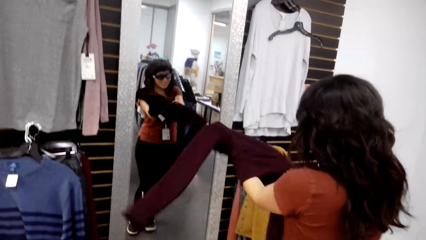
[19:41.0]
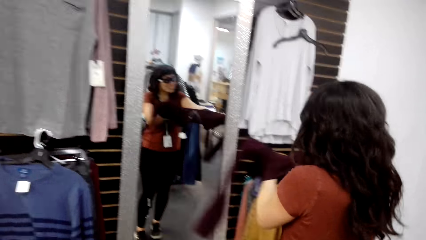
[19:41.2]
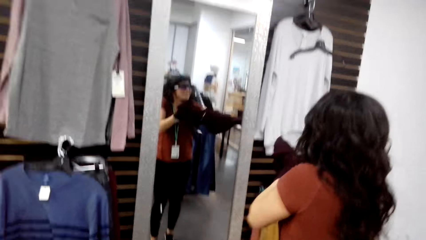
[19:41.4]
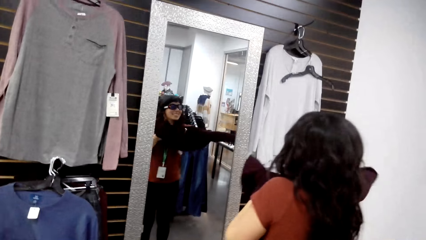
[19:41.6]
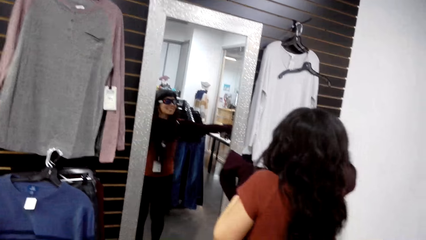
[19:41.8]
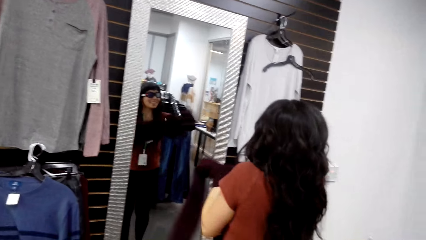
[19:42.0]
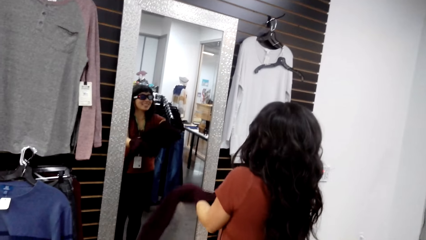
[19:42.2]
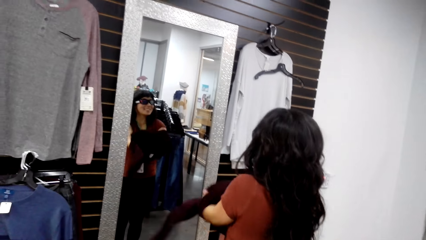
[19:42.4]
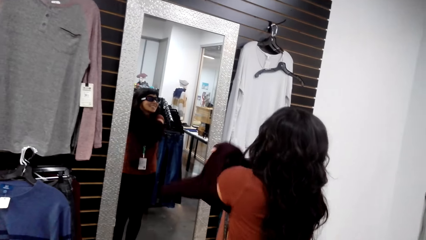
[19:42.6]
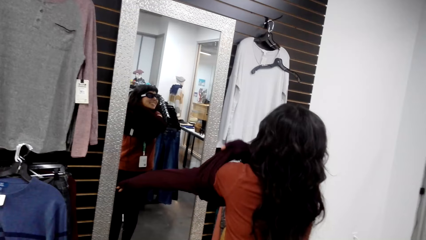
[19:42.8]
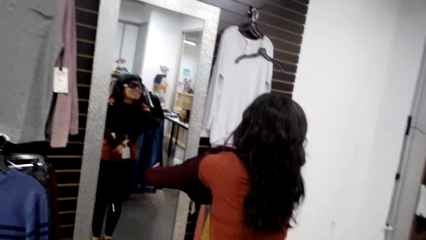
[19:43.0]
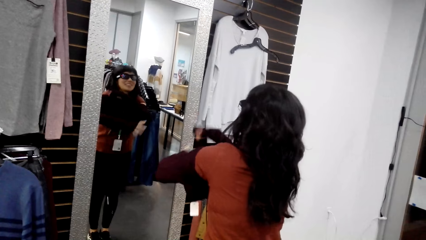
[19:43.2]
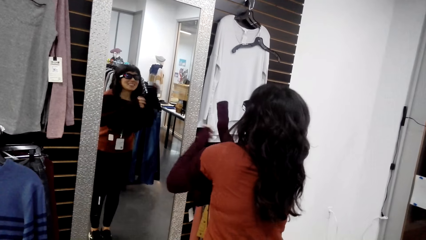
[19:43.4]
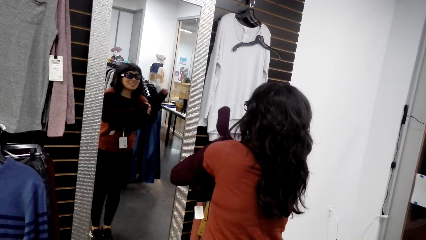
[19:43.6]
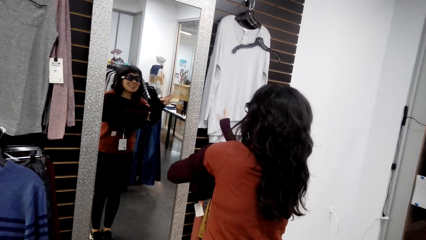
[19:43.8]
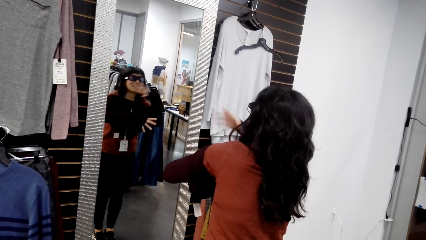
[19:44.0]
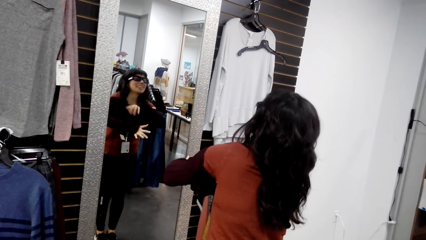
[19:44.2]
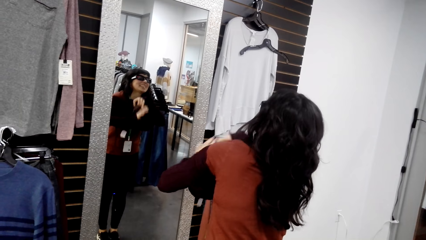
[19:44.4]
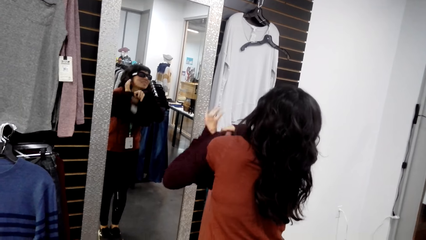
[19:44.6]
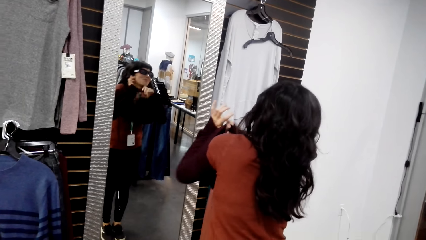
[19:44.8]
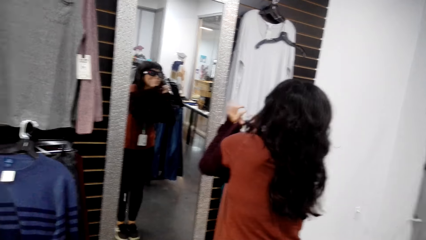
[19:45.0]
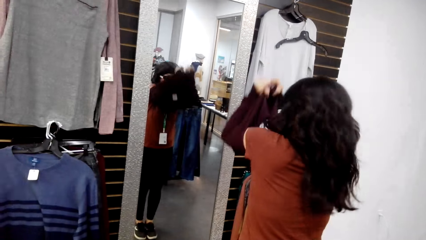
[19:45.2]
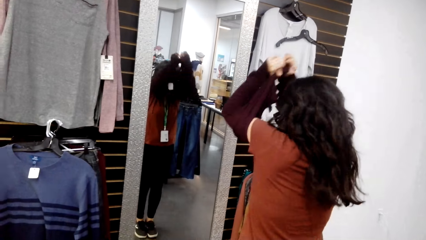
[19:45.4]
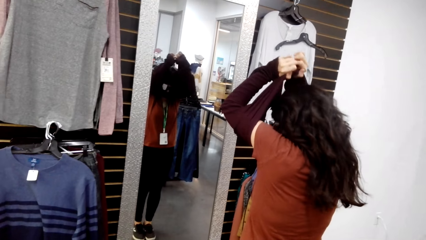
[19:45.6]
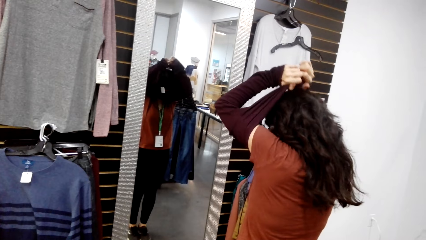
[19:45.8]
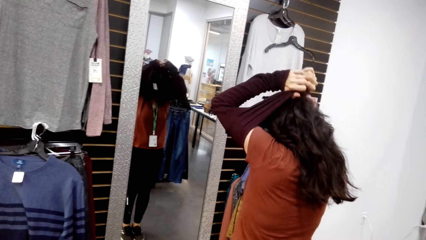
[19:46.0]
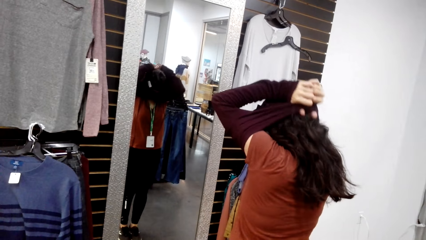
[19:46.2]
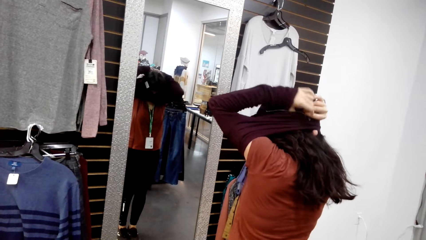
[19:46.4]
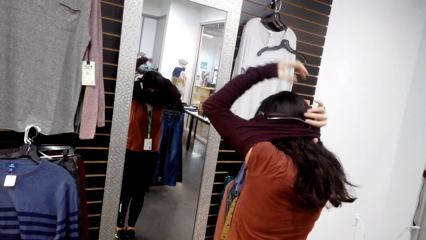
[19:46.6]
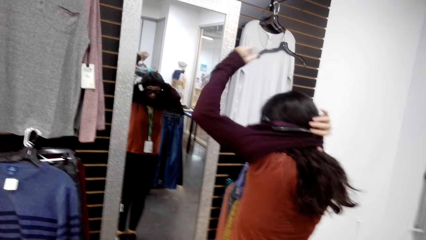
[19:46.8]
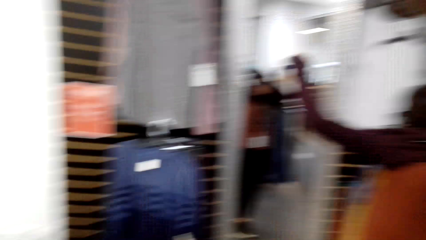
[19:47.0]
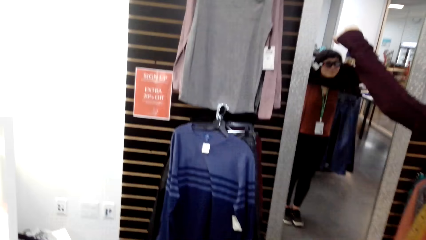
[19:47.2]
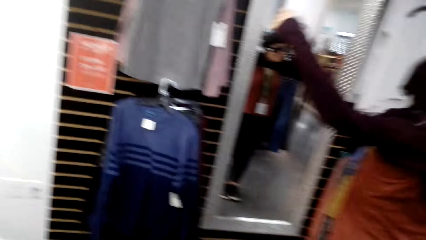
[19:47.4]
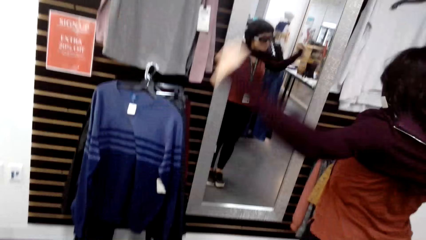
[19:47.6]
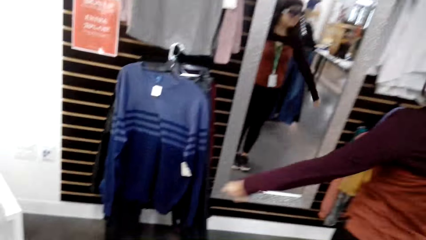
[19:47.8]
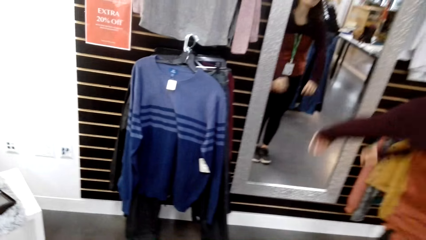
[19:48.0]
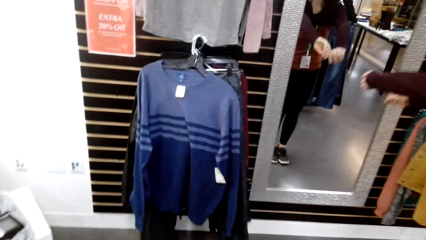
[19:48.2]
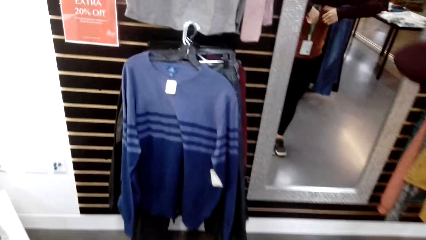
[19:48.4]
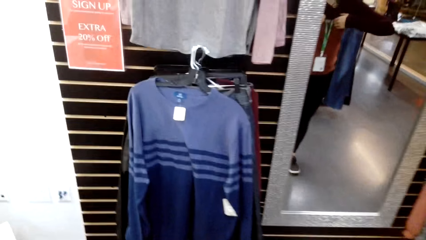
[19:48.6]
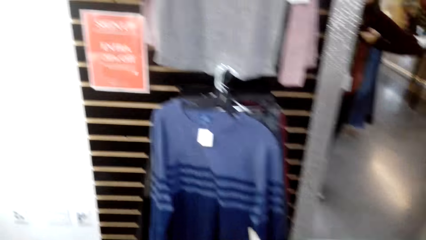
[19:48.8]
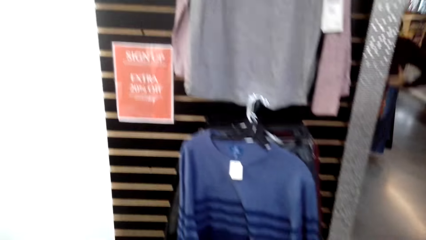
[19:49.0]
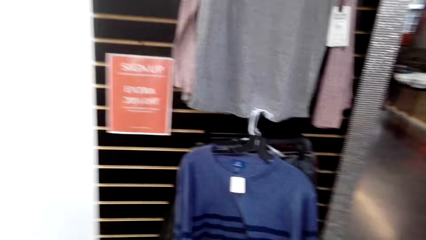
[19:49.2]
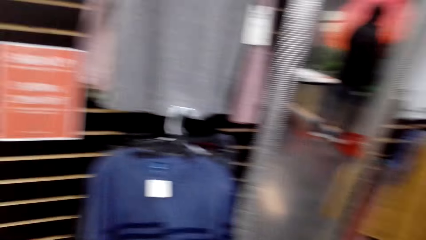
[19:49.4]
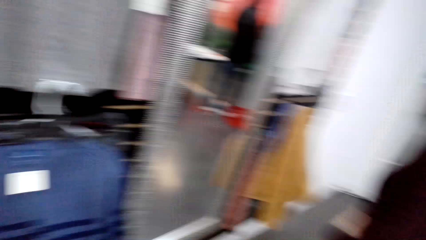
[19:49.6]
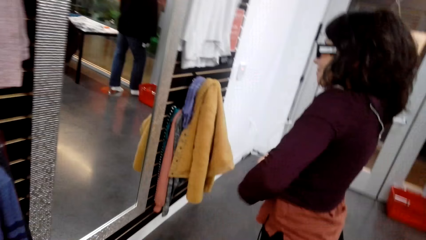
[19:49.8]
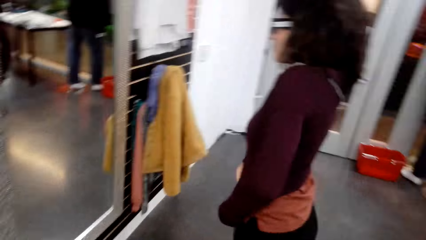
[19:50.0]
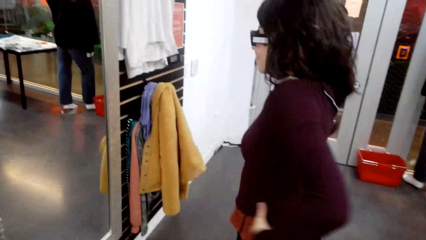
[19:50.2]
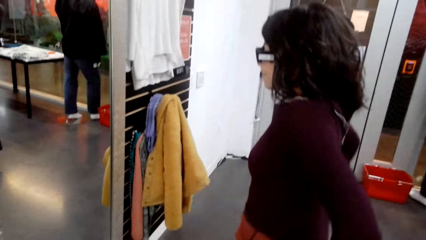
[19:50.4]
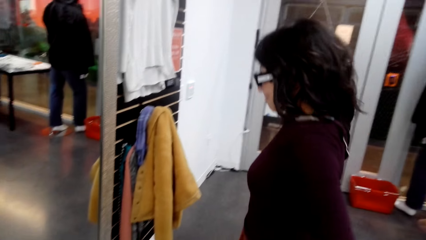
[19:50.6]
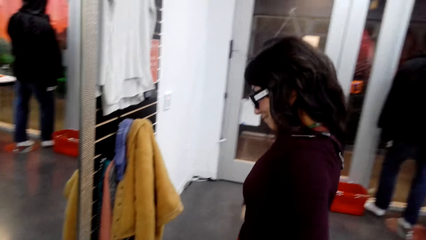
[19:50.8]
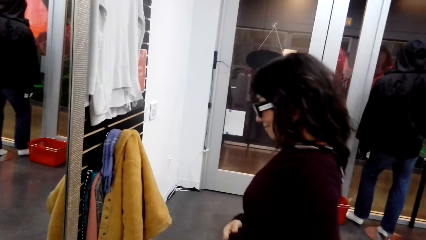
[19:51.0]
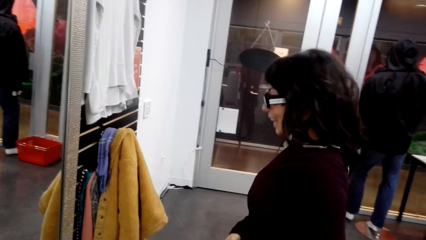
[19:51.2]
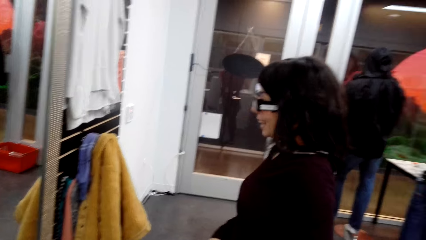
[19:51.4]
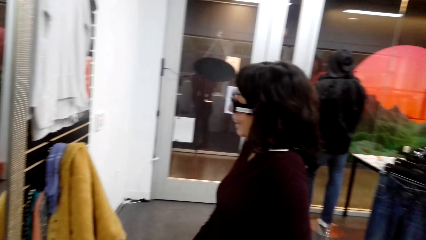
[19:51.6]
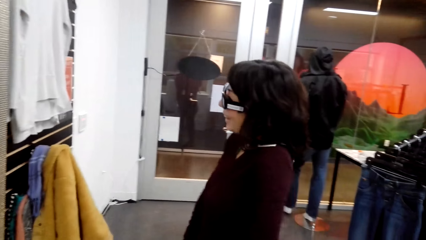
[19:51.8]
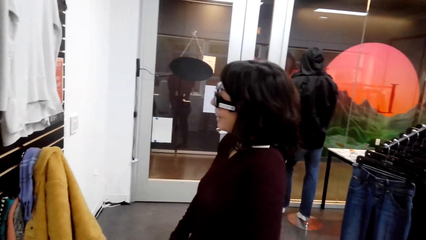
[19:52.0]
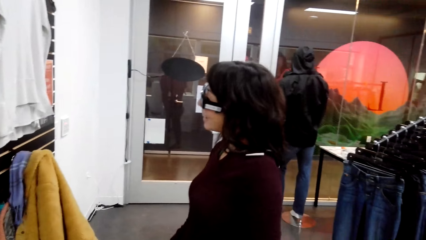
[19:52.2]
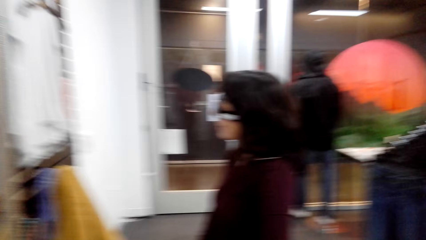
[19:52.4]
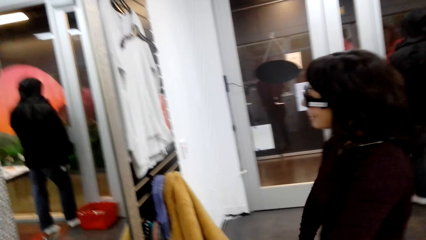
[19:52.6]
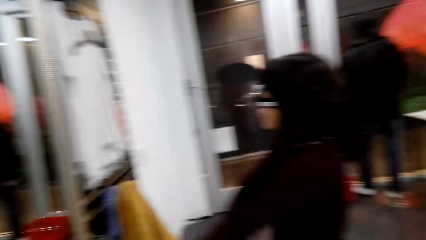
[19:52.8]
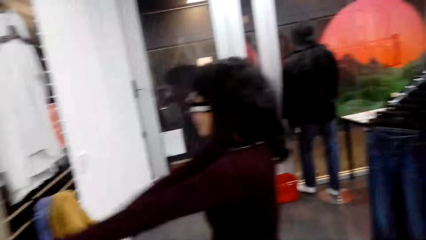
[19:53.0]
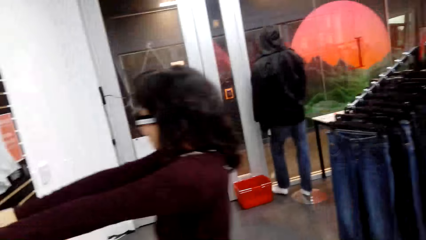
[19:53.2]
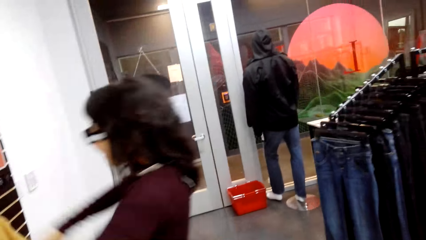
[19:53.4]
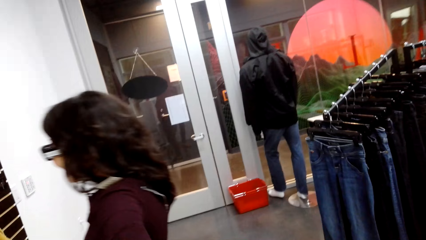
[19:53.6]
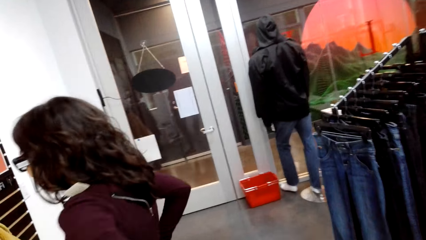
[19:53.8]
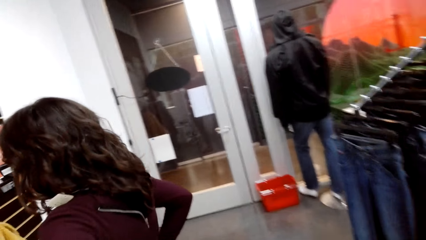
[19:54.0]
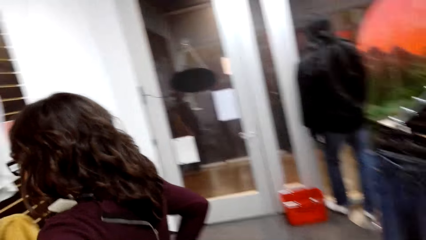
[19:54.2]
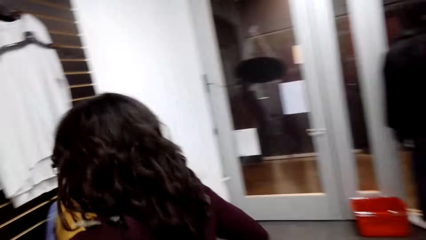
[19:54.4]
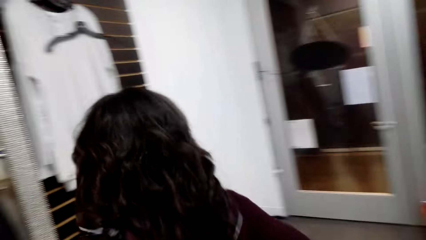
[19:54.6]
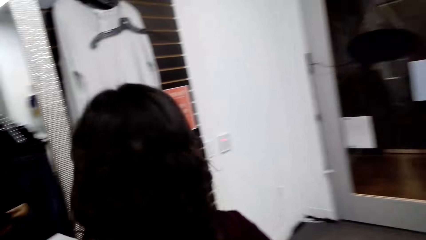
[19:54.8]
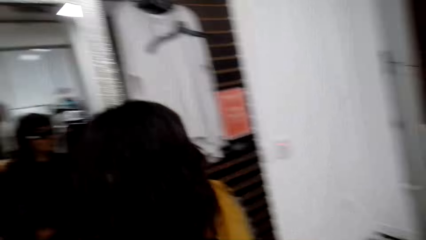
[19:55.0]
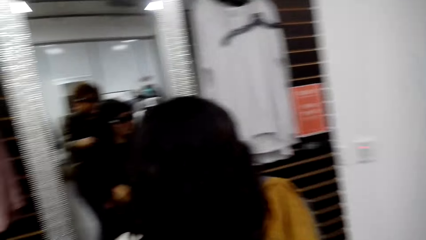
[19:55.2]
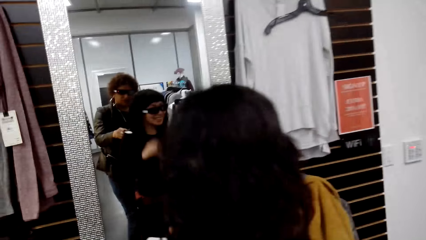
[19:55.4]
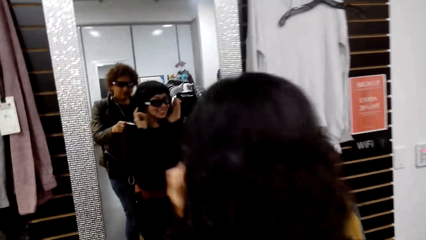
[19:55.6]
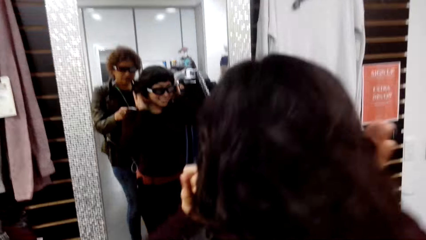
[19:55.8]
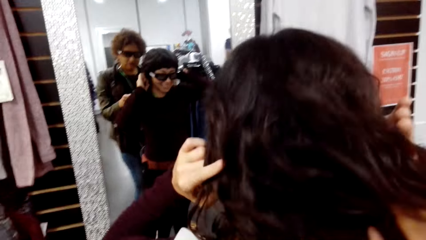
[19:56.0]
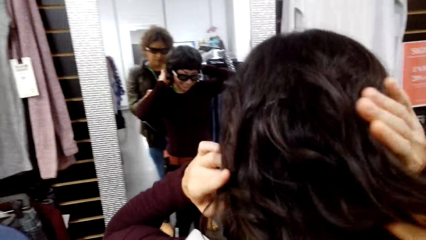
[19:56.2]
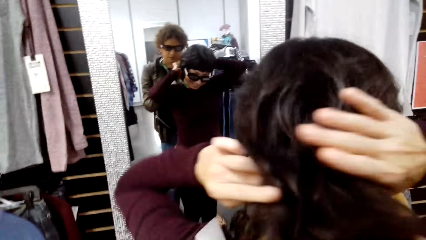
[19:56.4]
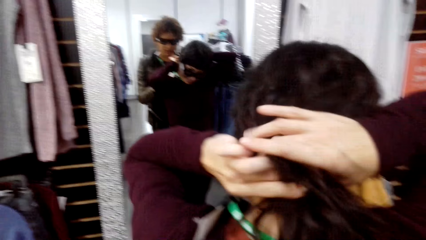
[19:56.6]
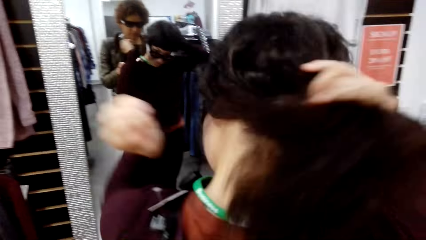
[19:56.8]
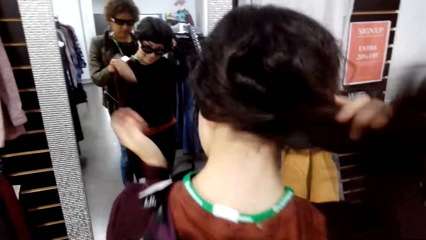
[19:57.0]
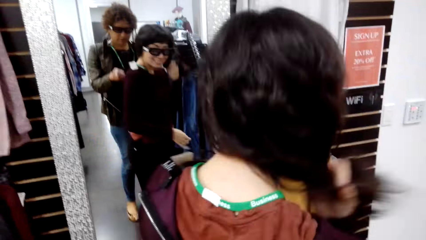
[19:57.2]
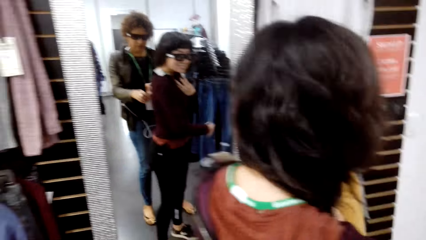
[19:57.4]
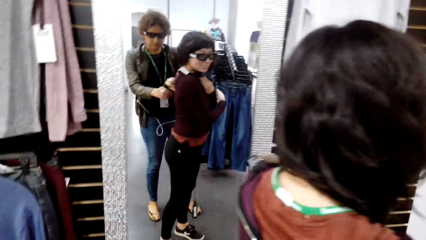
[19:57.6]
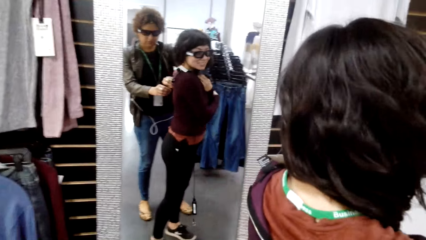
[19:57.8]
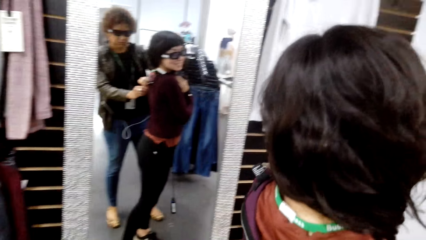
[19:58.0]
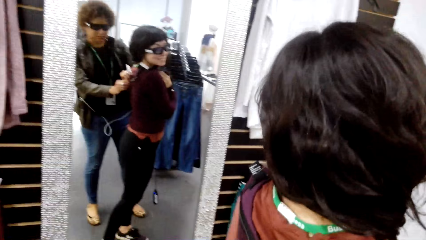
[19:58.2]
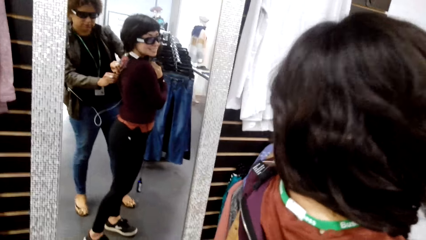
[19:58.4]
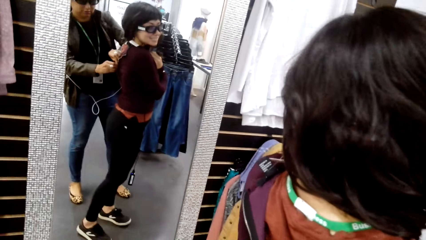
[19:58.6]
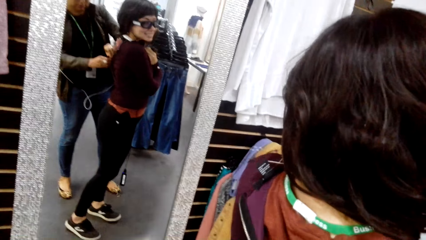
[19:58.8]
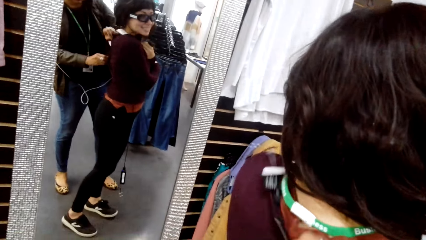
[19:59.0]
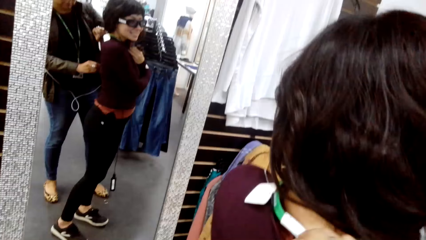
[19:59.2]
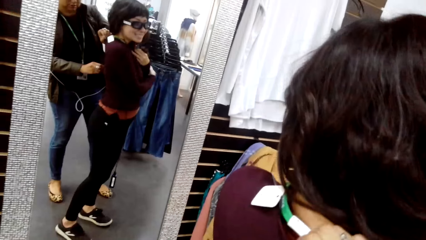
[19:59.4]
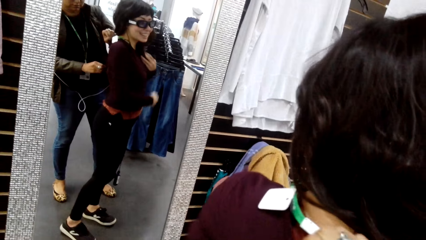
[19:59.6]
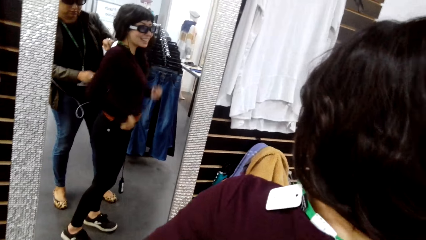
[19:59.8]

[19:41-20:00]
The woman puts on a sweater. The woman holds her hair. The camera wearer adjusts the sweater on the woman. A man touches the woman.
